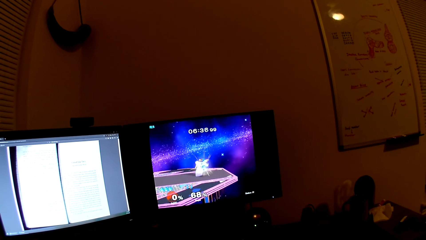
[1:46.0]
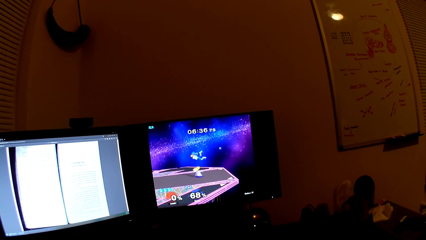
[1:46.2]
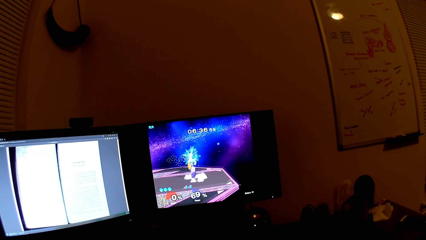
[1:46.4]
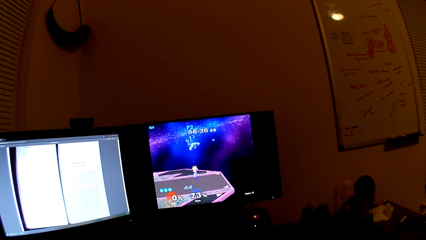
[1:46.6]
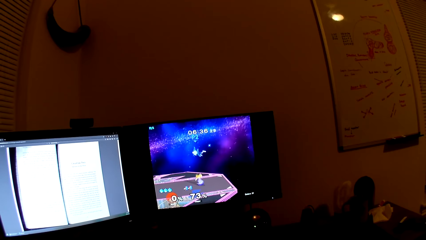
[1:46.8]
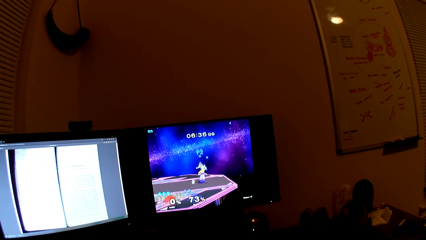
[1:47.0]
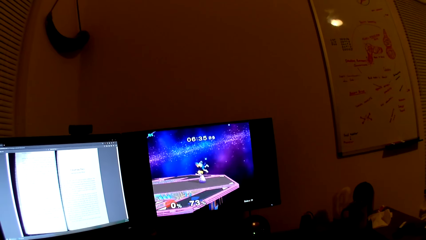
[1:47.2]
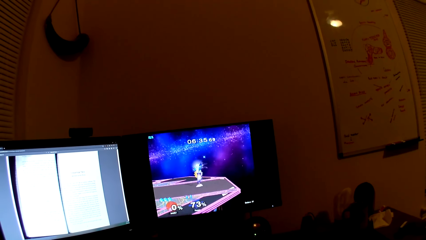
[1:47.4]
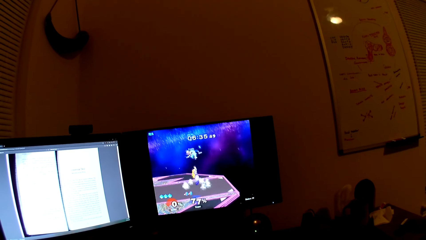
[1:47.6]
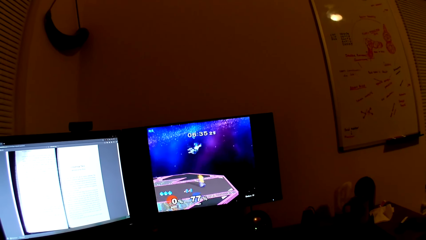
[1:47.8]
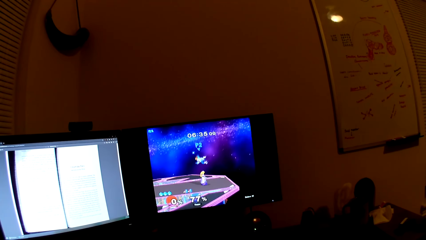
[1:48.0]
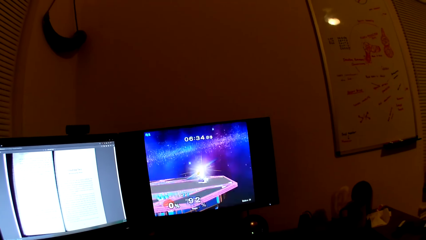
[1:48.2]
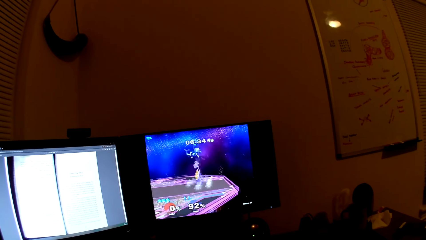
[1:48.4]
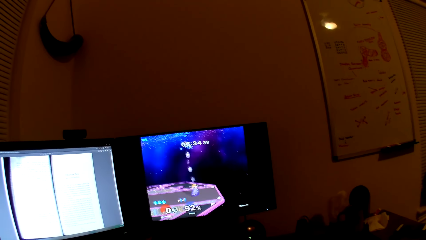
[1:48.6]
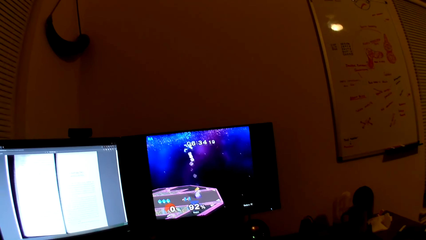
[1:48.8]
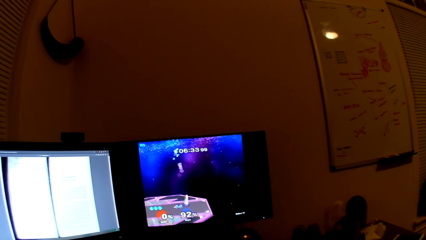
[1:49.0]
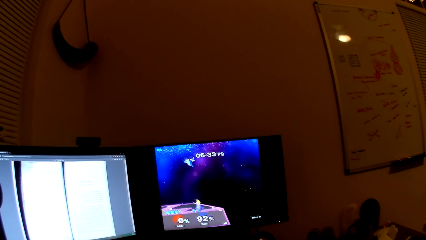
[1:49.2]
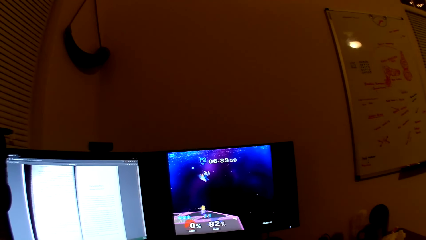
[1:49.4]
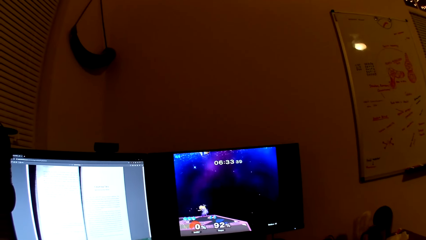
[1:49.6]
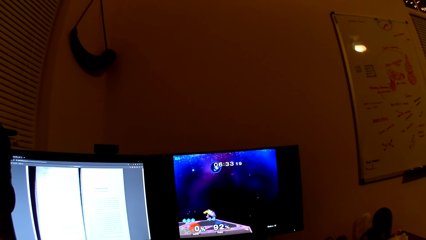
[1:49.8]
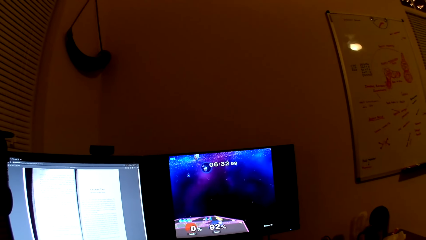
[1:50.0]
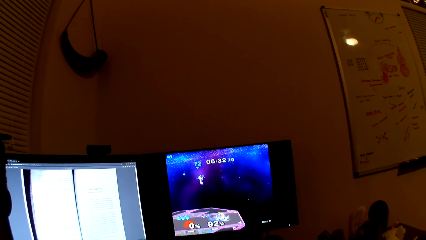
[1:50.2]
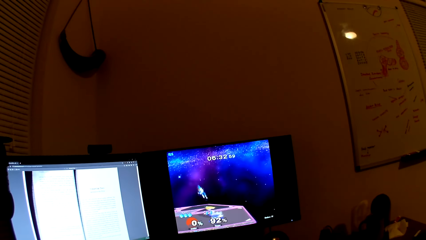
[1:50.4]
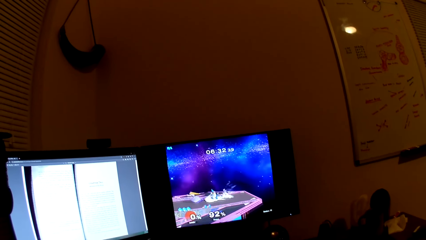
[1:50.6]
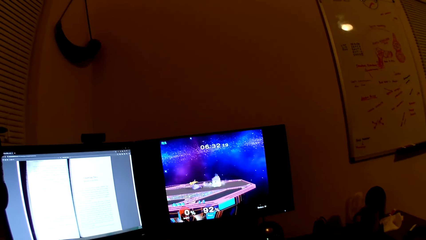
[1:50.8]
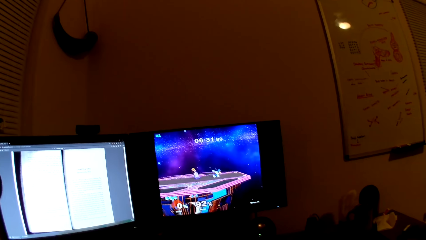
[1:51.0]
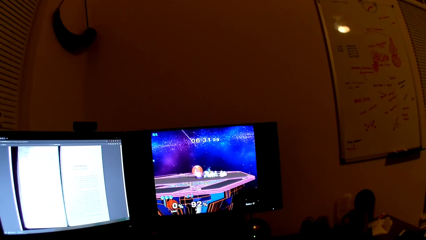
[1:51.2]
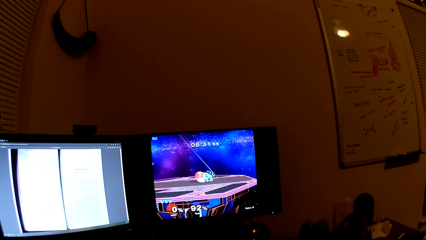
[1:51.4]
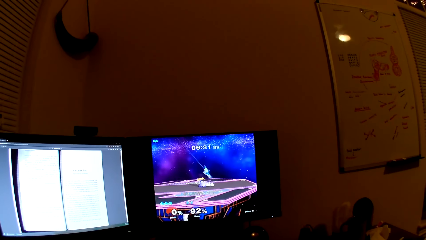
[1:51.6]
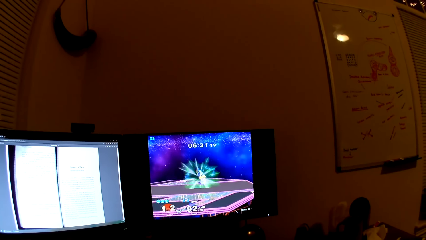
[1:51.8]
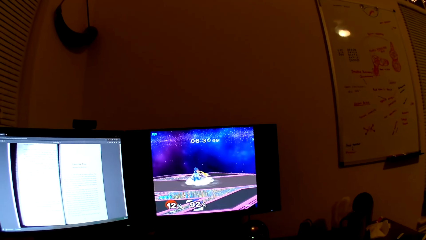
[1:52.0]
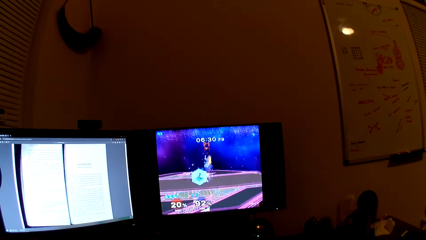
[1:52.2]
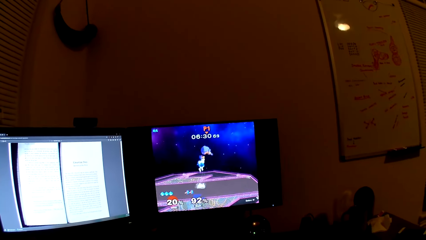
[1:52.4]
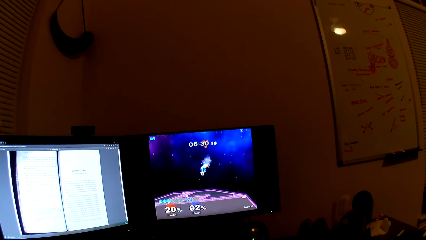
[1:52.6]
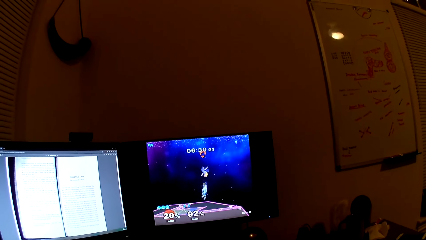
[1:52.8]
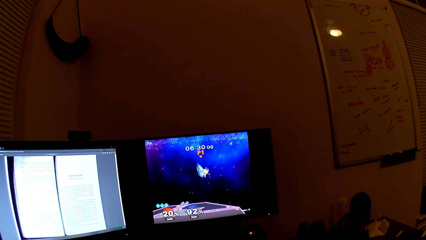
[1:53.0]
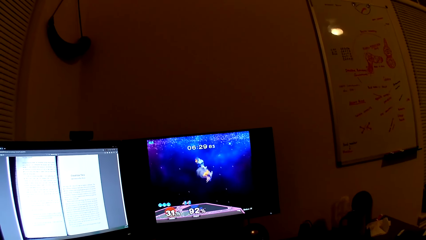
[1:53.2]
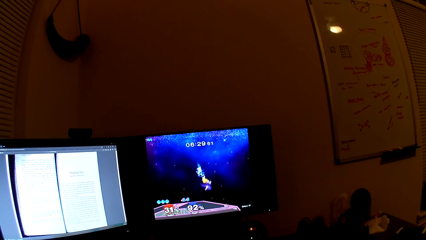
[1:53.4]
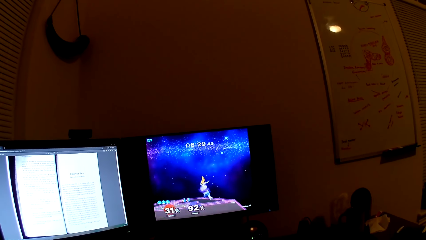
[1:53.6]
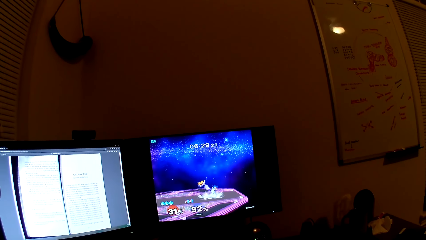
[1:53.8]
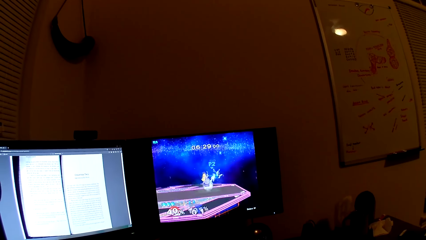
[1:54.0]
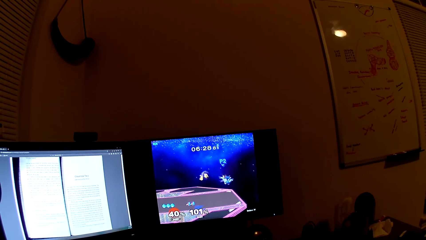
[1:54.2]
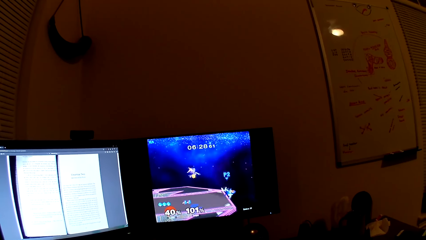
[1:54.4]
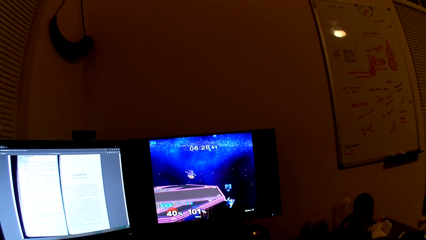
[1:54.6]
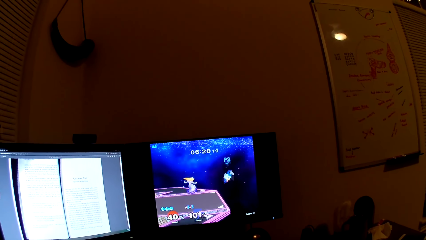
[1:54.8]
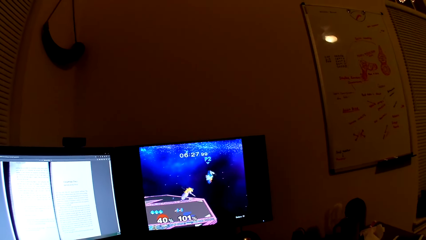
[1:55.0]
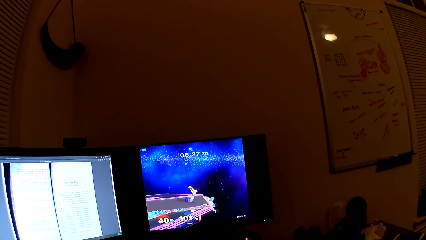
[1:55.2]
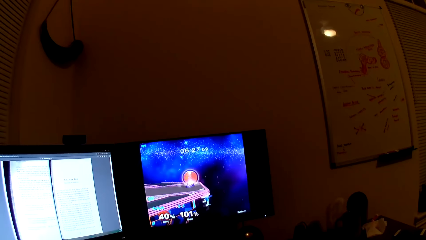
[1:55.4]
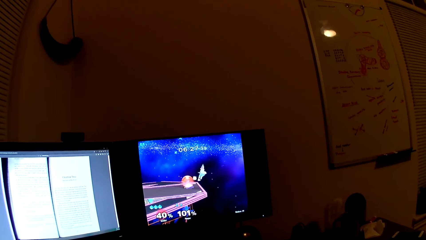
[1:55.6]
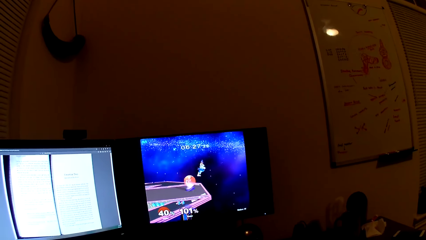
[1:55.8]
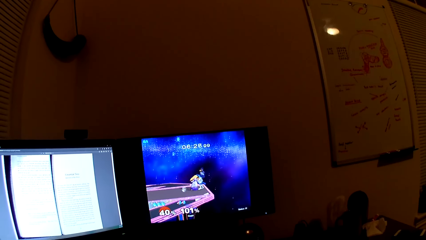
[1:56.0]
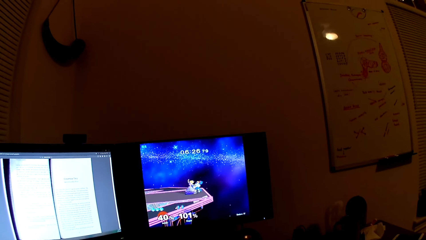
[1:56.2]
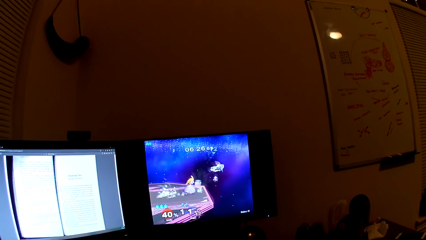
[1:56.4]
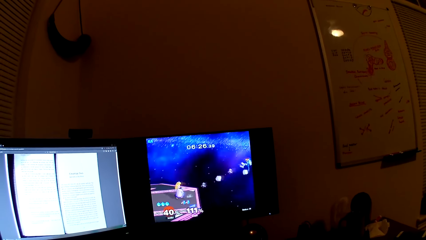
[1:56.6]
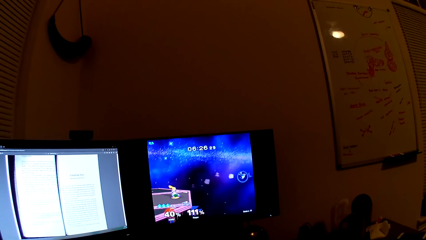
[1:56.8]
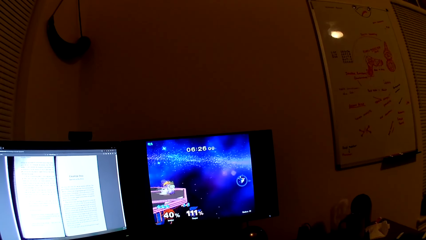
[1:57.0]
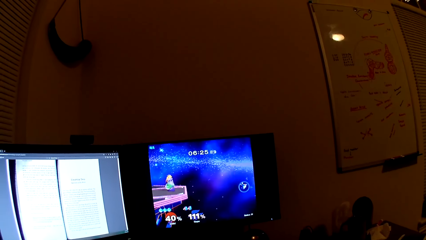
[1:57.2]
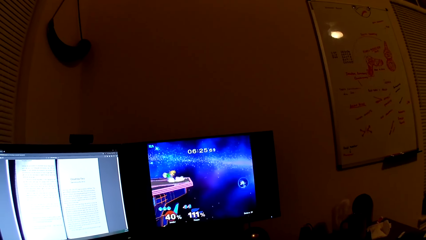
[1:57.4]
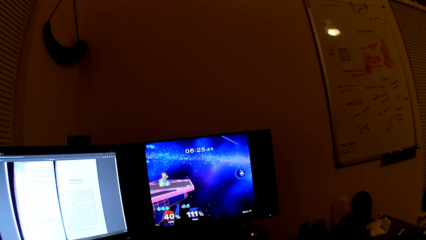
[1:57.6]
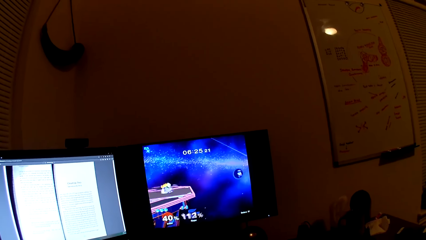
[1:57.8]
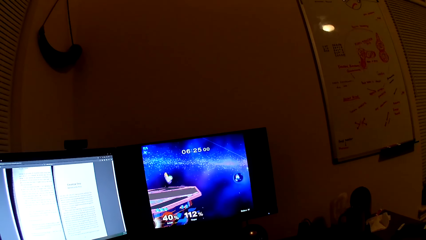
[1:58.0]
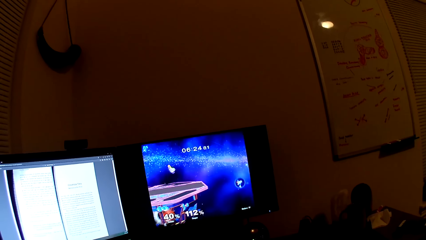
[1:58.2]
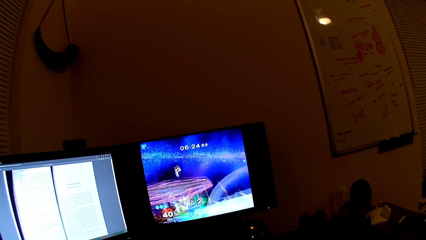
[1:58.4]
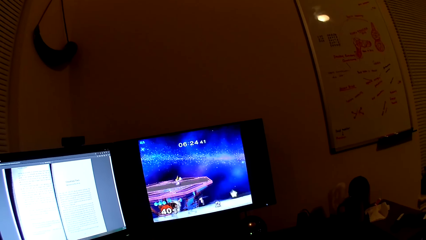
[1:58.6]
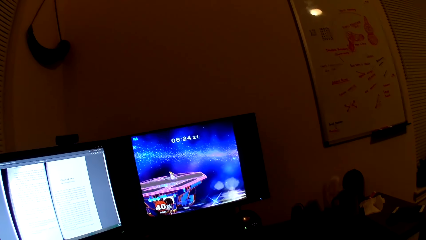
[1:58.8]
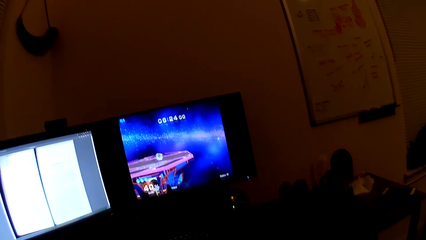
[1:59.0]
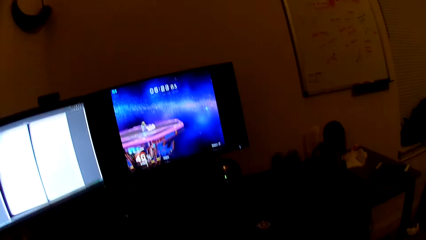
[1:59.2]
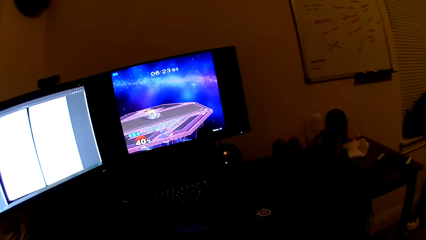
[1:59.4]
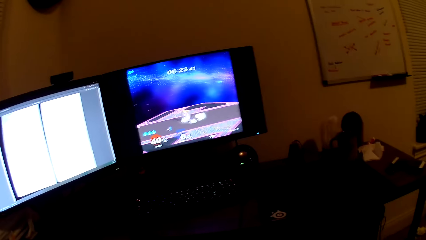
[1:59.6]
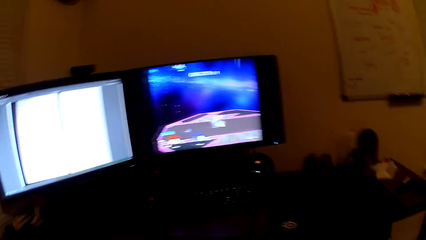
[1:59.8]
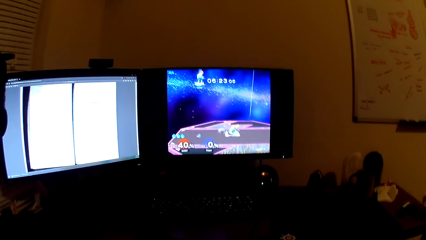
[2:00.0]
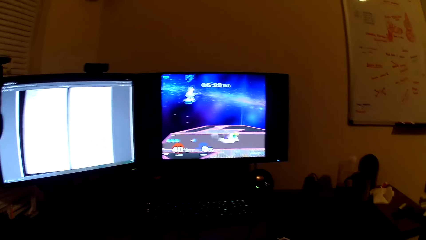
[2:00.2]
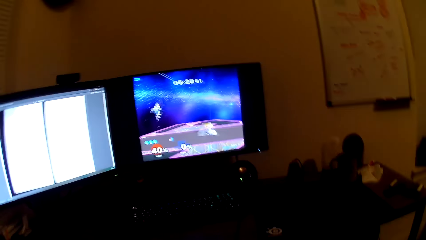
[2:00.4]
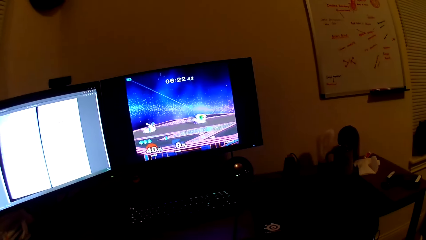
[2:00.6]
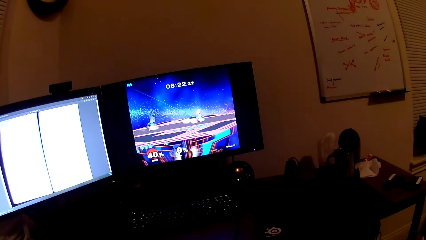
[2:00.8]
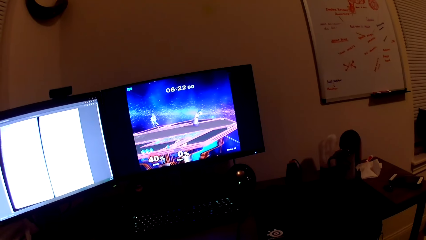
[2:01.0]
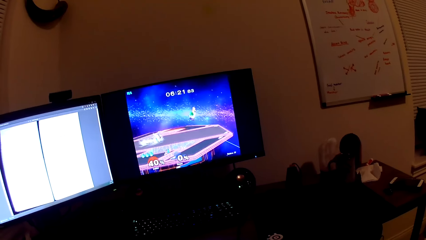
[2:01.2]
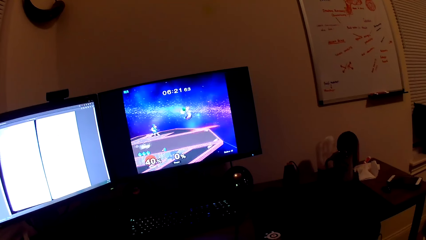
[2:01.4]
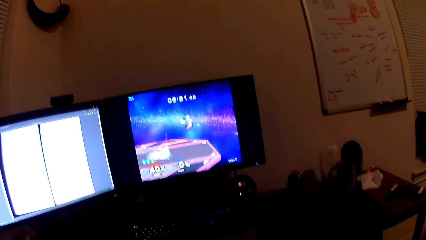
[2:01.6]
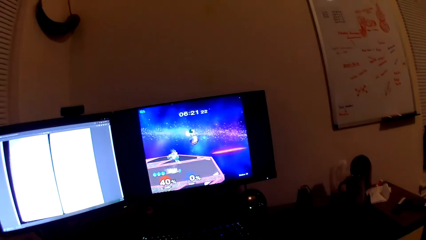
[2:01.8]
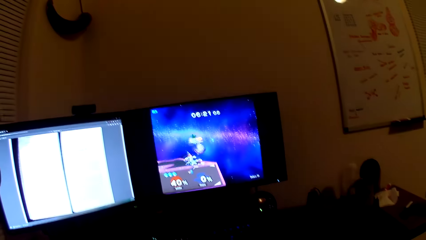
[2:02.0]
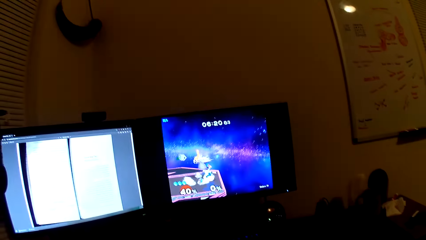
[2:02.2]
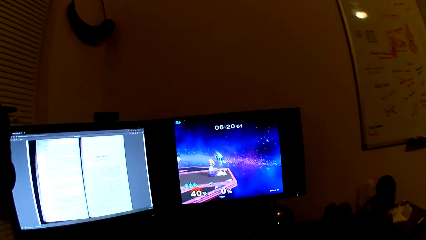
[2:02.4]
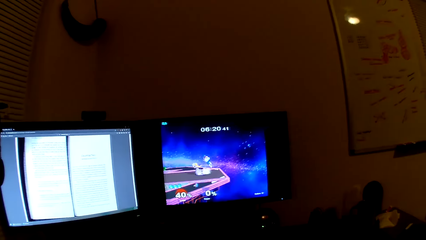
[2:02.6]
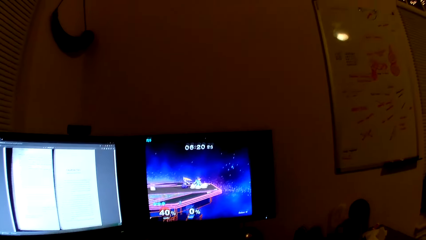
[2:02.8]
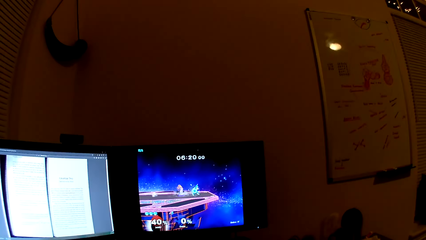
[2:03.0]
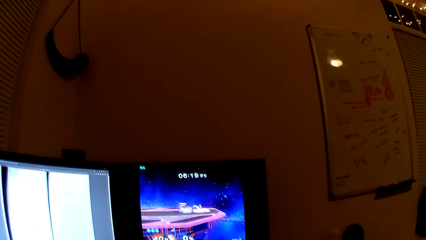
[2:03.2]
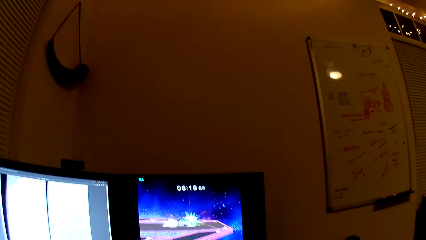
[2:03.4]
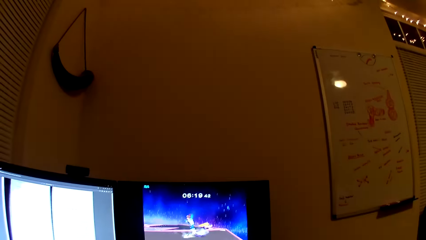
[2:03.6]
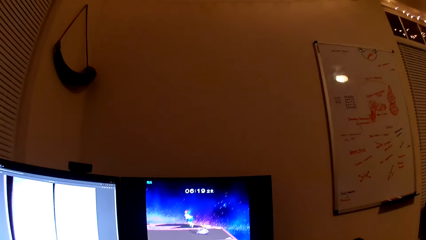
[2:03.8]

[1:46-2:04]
The camera wearer converses with a man. They play the video game or computer game with the man. They converse with the man. They play the computer game. They converse with the man.
